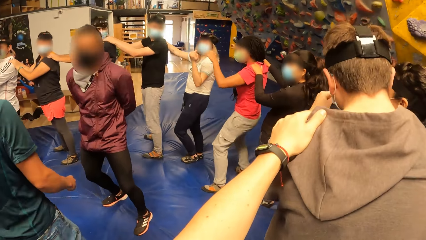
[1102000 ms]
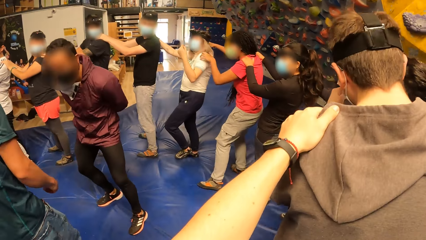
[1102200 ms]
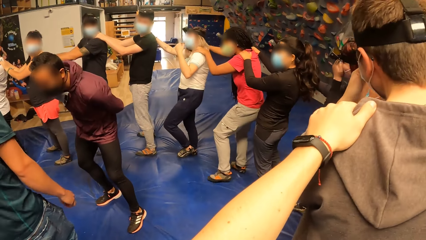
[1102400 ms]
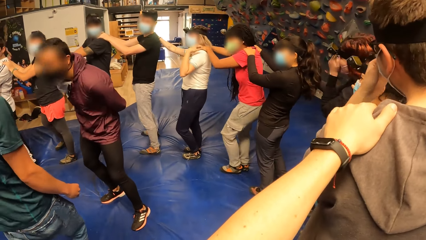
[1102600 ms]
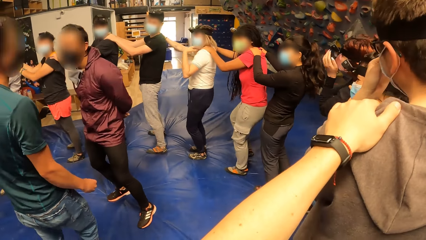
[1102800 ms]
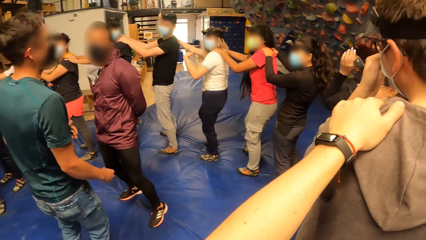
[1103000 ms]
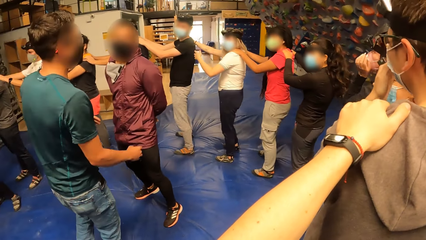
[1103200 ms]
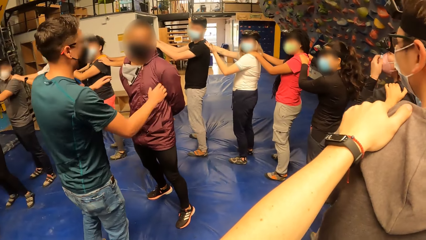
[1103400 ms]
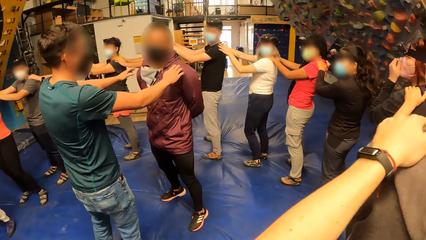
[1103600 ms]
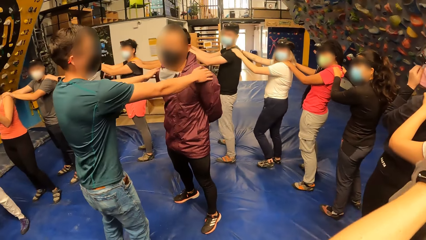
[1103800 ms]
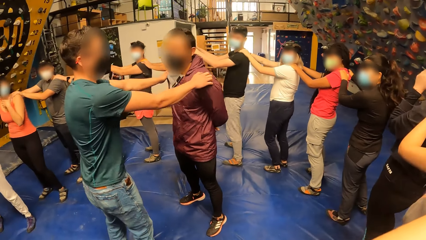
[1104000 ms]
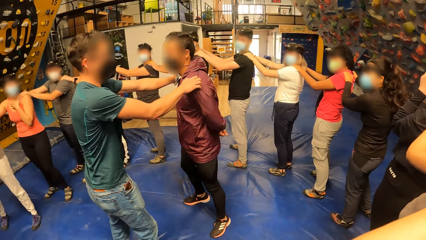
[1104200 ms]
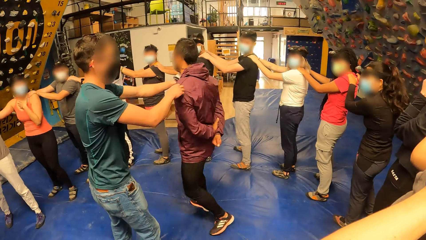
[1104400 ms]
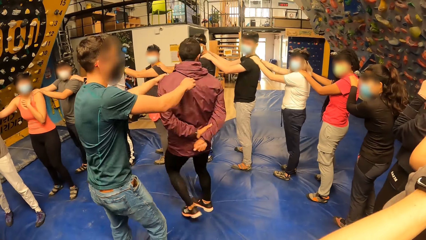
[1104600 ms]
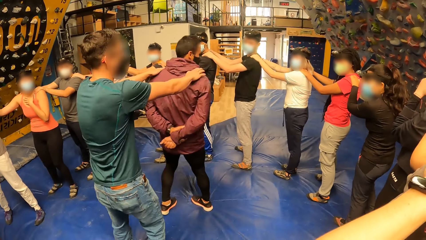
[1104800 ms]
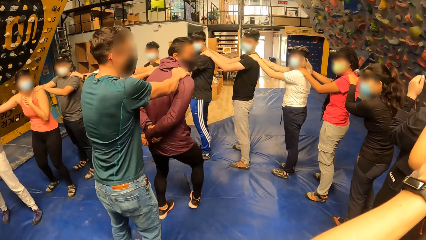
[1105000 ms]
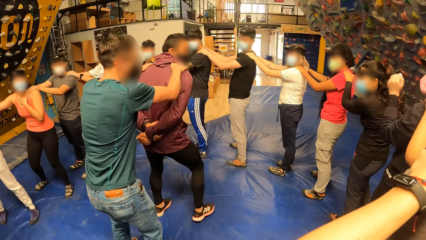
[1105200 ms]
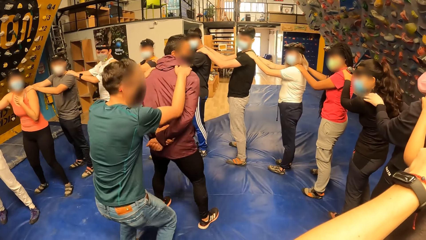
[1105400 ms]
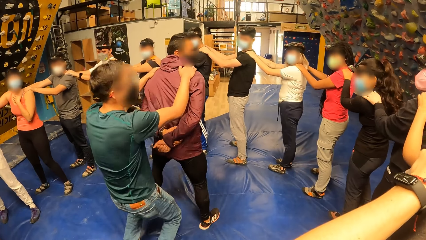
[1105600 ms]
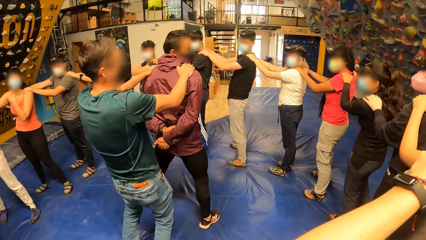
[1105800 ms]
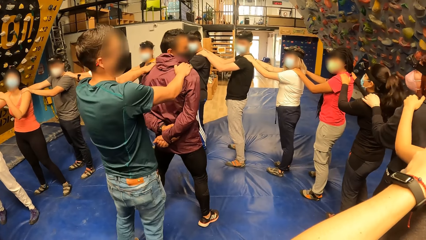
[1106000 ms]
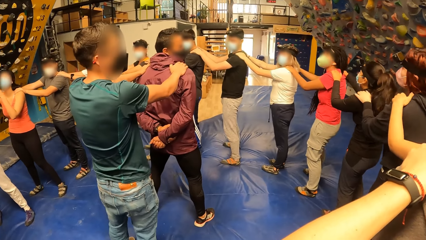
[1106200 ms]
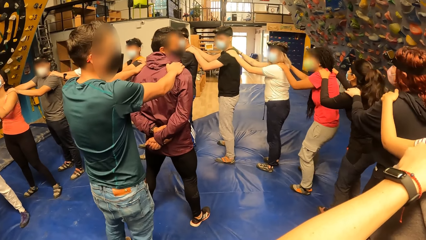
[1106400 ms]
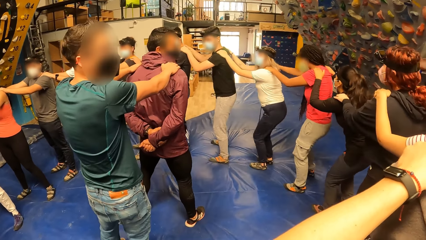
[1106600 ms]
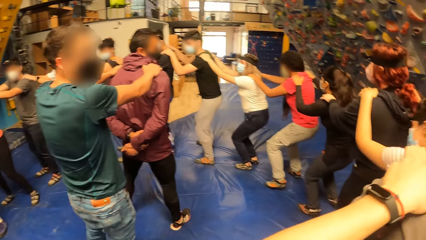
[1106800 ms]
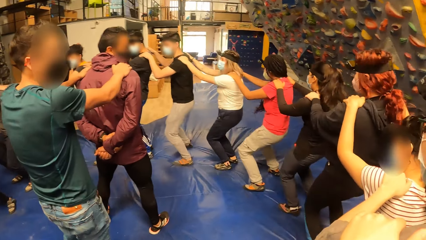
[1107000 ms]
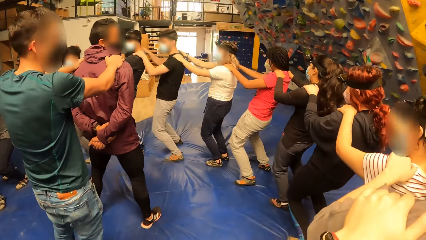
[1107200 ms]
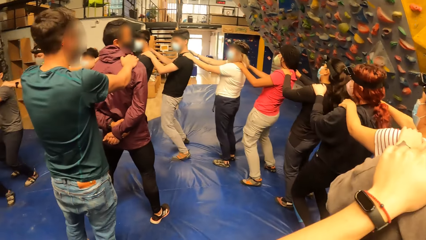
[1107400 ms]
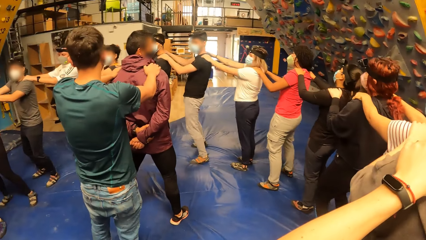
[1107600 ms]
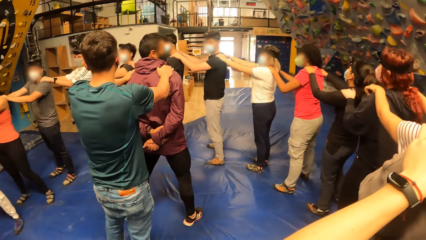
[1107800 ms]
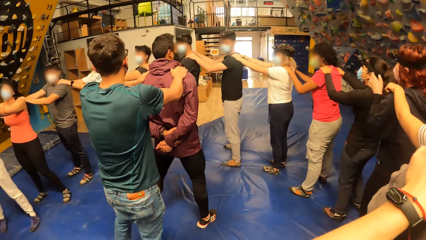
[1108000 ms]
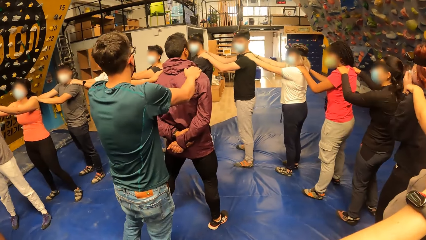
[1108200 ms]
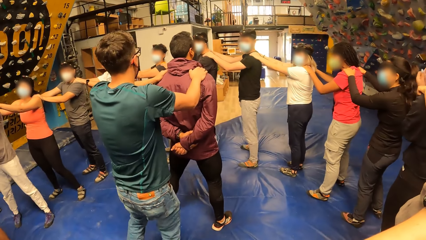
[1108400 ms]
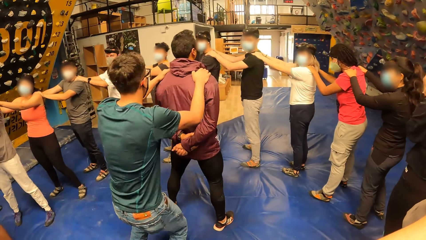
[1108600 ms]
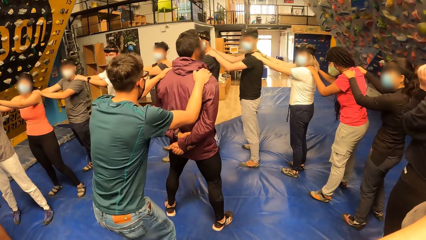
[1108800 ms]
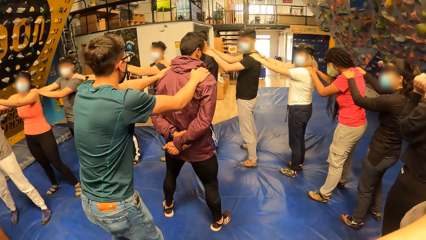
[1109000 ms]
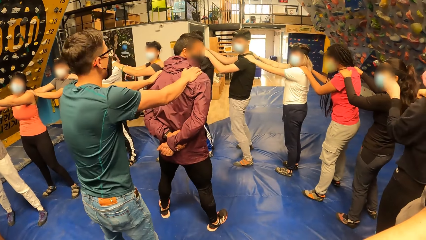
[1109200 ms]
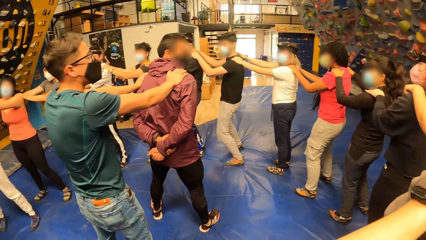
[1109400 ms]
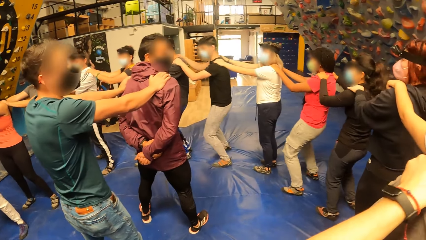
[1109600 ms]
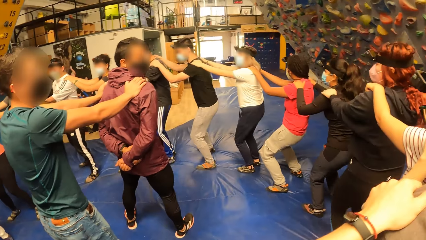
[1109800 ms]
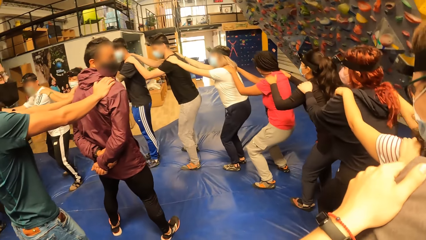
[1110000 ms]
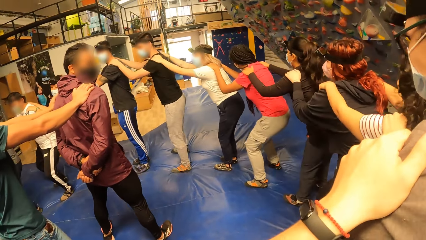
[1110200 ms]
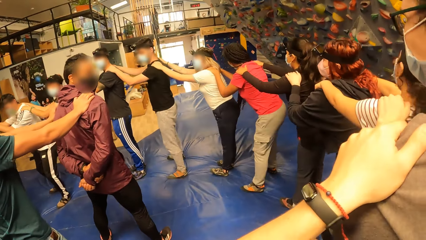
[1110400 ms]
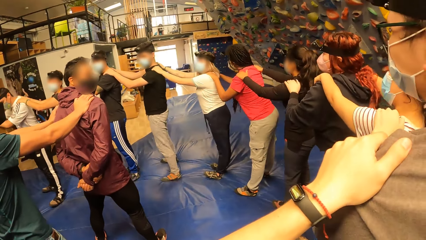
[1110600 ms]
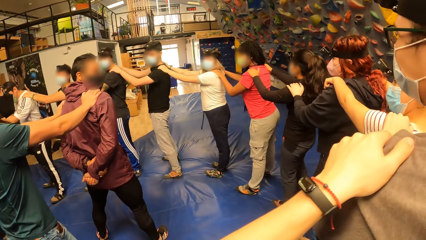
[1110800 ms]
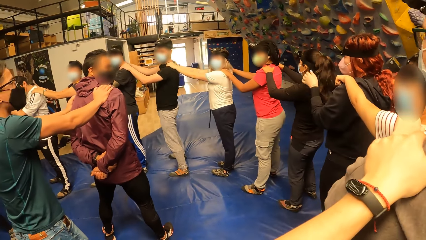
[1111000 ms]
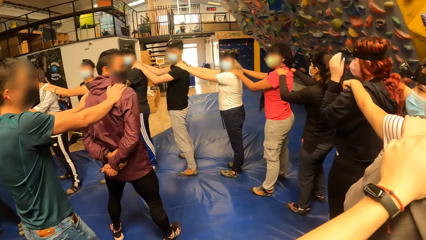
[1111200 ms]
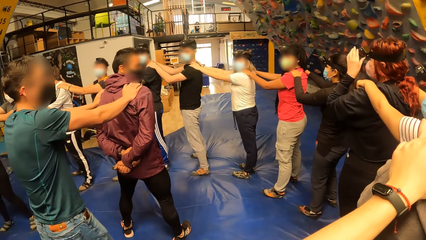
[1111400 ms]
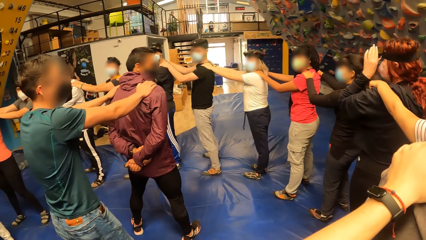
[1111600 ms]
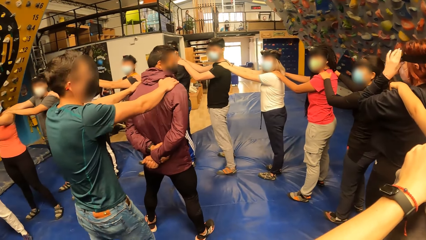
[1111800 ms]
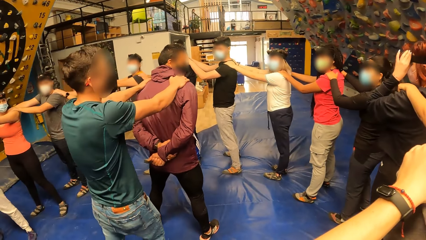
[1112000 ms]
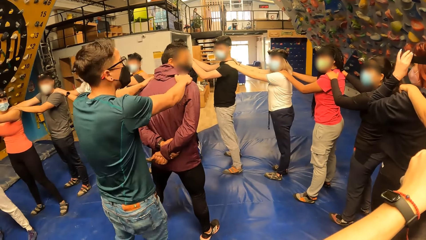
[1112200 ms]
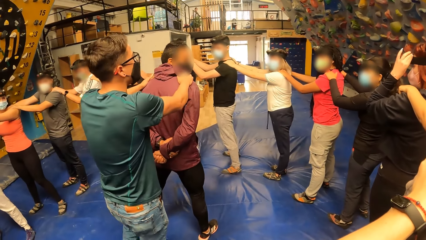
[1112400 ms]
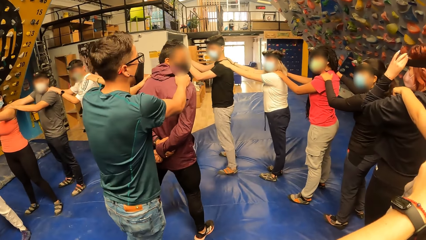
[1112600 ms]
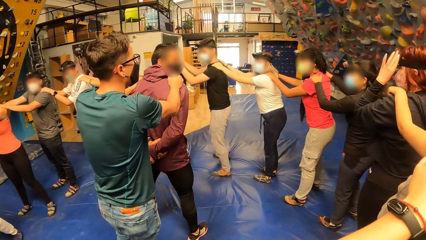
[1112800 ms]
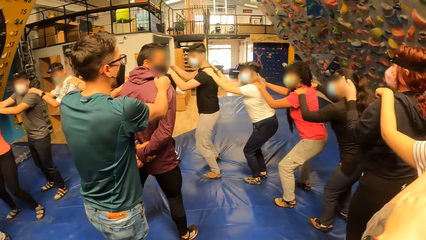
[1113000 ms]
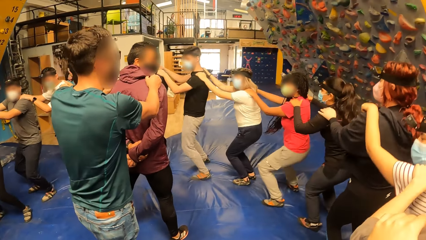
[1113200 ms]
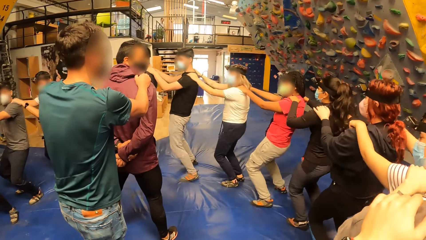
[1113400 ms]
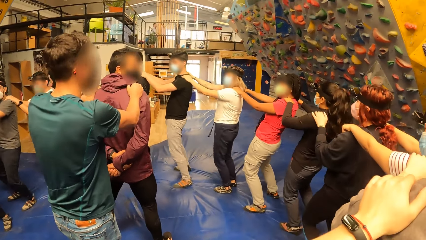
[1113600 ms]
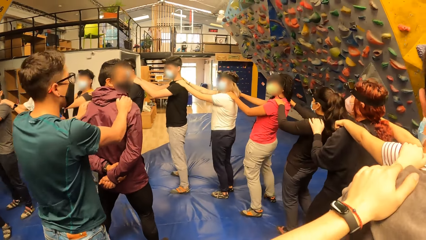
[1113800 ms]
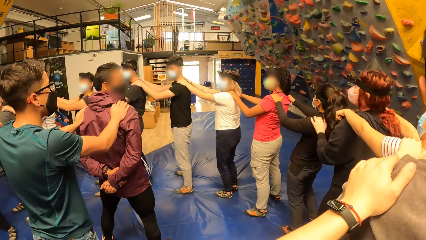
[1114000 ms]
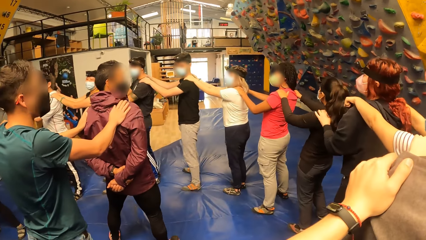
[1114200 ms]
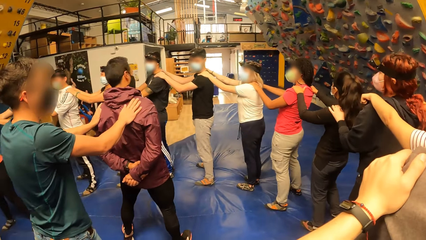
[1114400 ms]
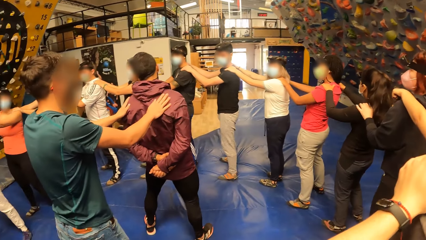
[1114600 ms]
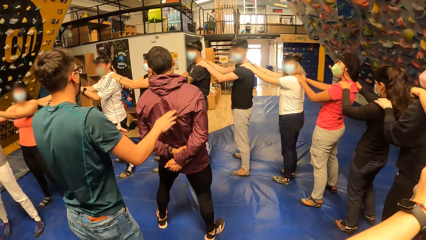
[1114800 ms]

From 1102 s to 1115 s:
A man holds another man's shoulder with both hands. The first man exercises. The camera wearer exercises with the group of people round the first man and the other man. They play a circle pattern game.

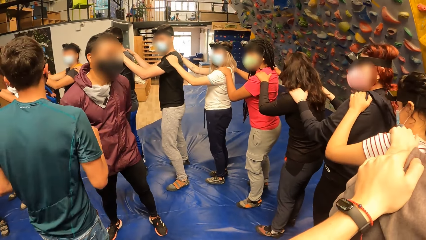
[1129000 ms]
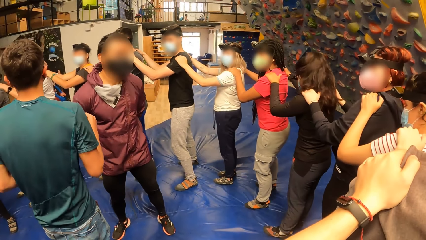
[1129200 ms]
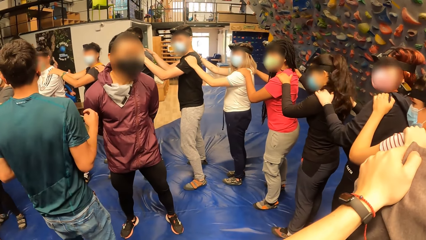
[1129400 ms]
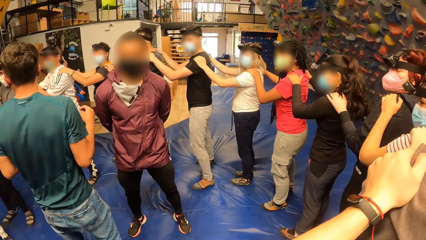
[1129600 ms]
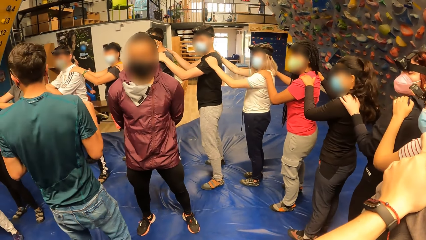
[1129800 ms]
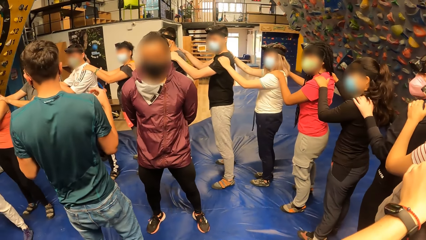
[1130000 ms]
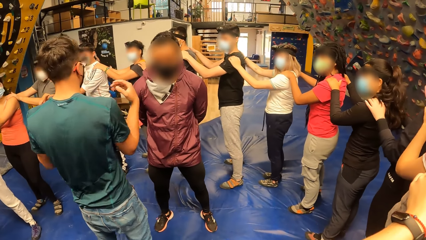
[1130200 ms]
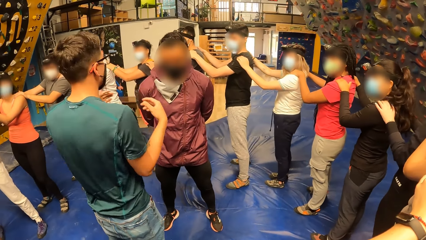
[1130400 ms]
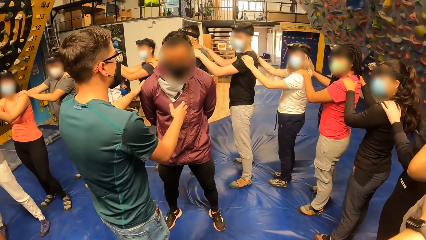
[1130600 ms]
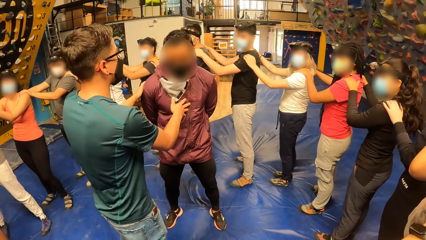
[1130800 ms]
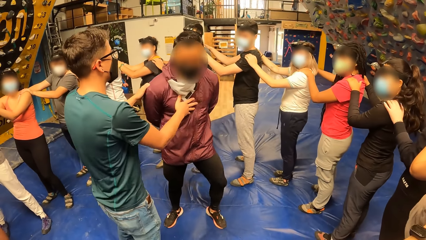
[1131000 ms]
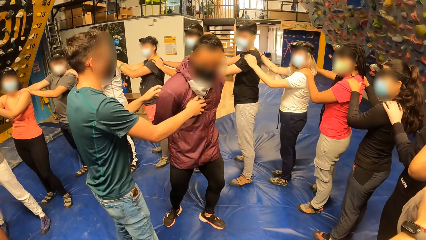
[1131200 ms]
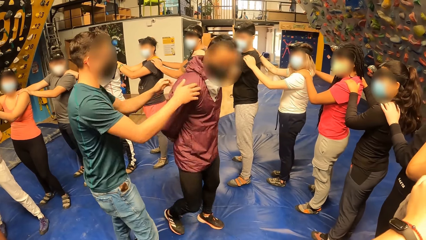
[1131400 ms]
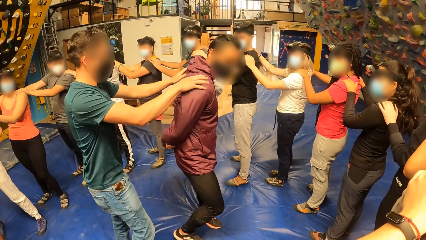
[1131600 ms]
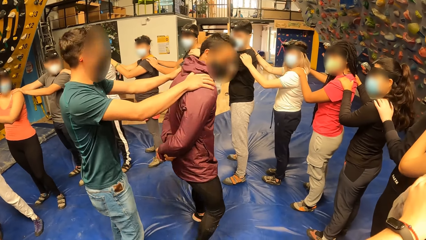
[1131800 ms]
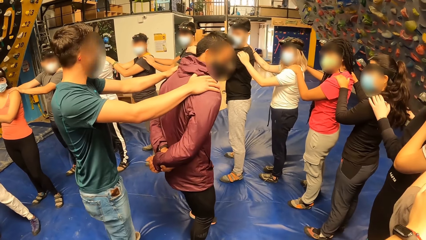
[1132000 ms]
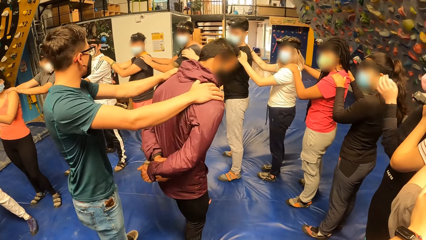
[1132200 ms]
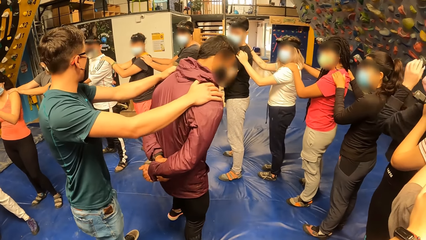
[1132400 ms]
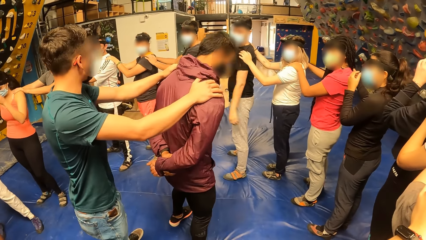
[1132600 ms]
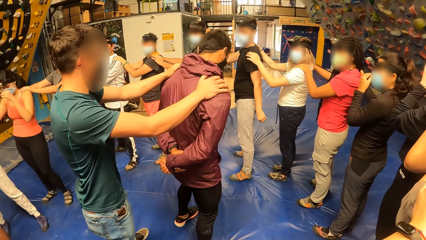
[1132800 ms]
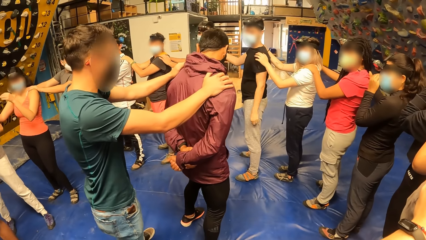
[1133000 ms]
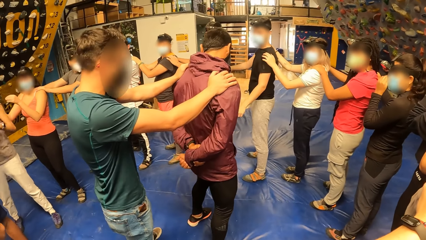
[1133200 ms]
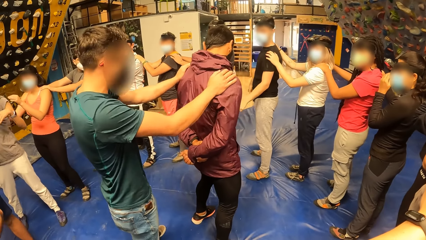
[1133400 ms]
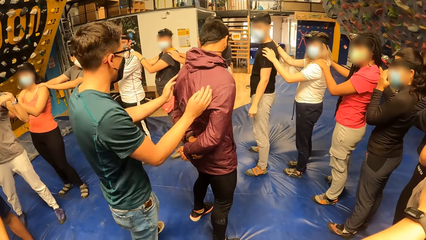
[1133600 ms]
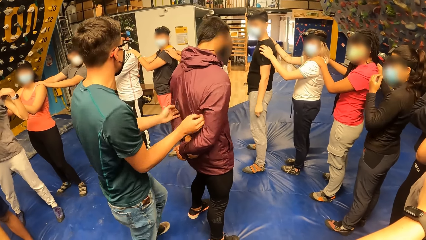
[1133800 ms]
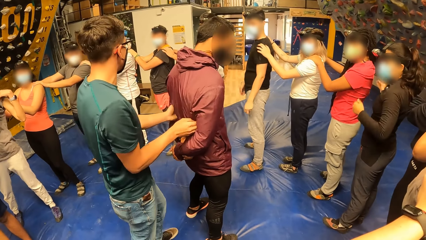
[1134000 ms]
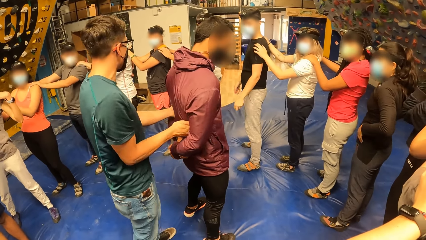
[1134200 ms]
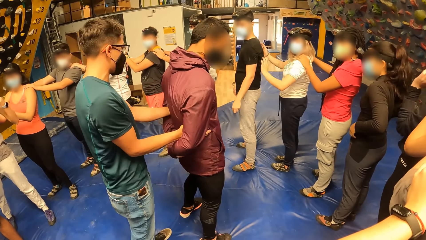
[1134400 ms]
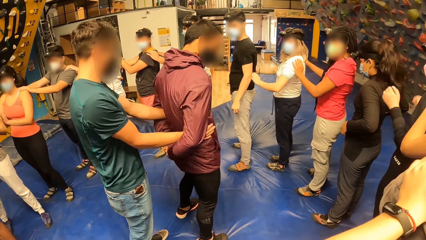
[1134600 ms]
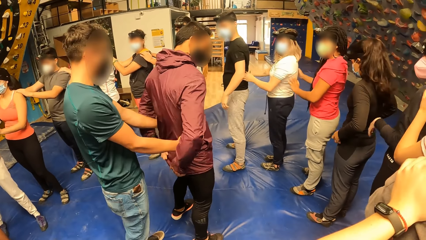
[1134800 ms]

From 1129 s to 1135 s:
A man turns another man with both hands. The first man holds the other man's shoulder with both hands. The first man holds the other man's waist with both hands.
